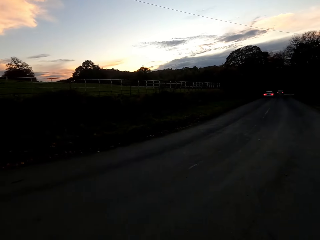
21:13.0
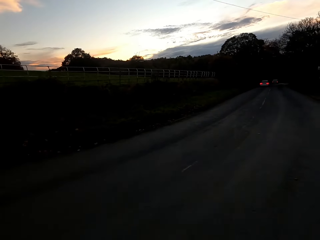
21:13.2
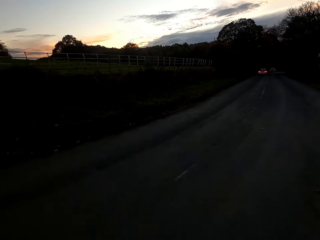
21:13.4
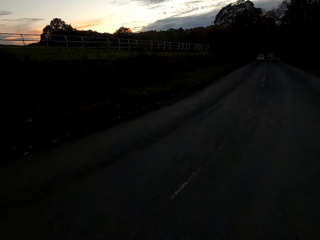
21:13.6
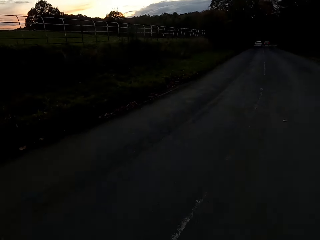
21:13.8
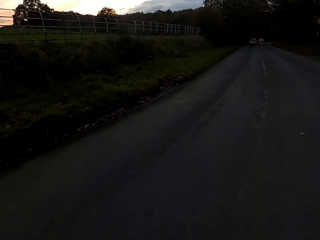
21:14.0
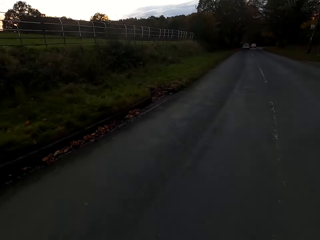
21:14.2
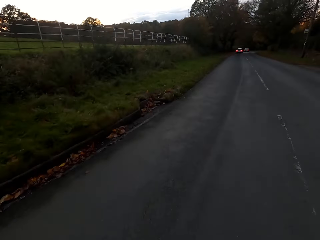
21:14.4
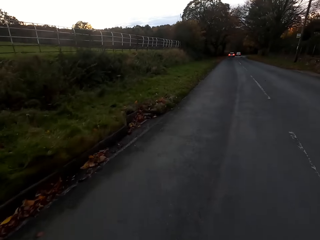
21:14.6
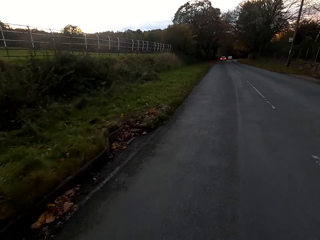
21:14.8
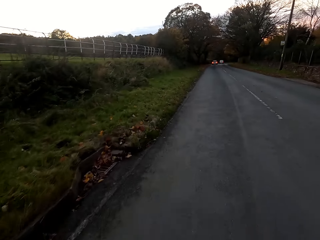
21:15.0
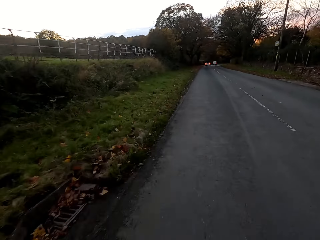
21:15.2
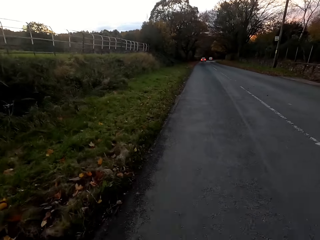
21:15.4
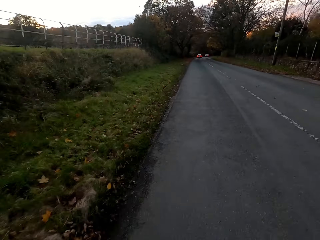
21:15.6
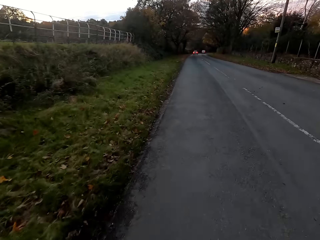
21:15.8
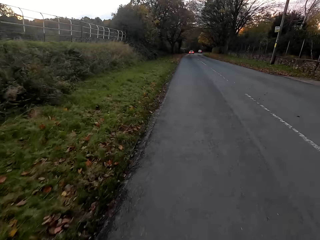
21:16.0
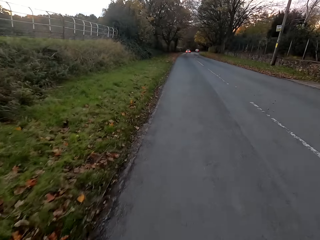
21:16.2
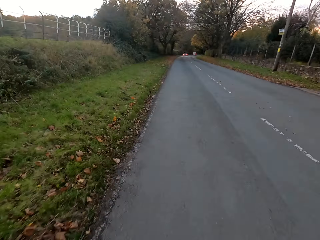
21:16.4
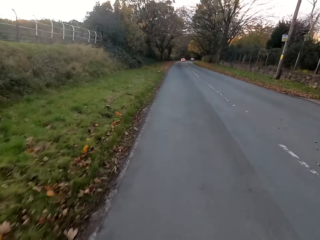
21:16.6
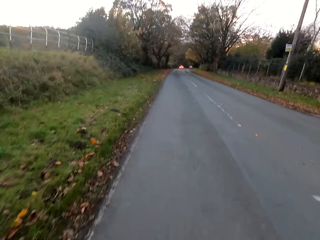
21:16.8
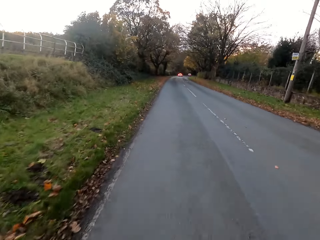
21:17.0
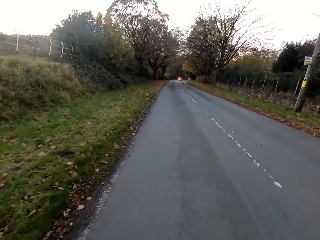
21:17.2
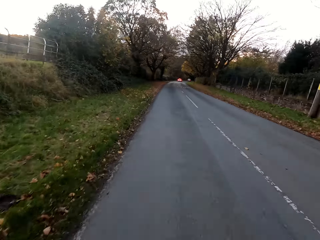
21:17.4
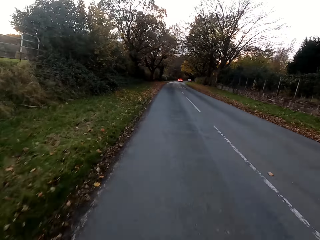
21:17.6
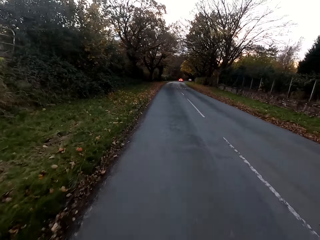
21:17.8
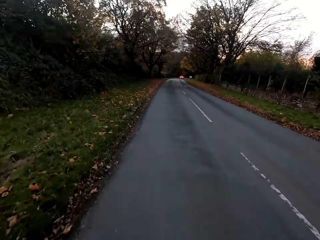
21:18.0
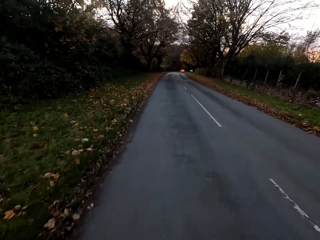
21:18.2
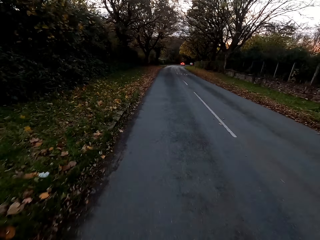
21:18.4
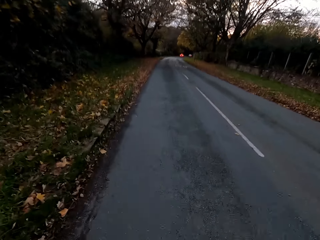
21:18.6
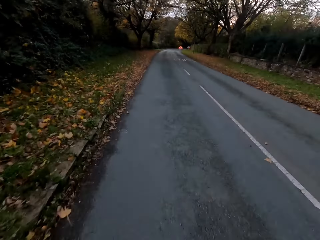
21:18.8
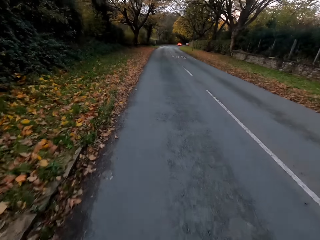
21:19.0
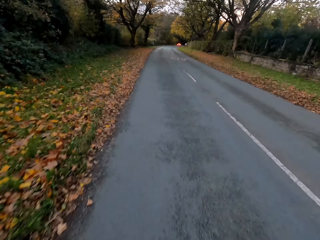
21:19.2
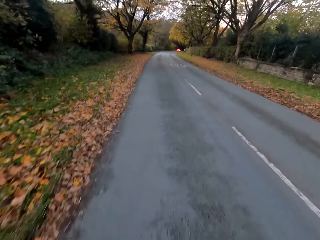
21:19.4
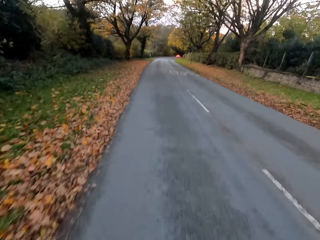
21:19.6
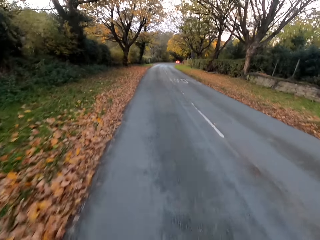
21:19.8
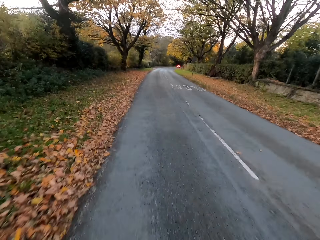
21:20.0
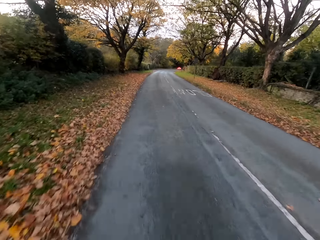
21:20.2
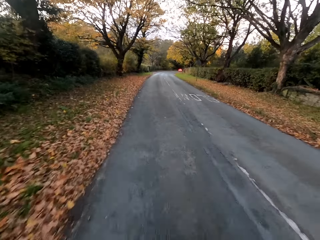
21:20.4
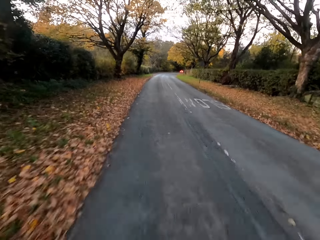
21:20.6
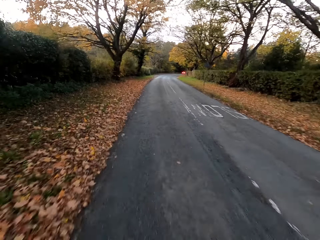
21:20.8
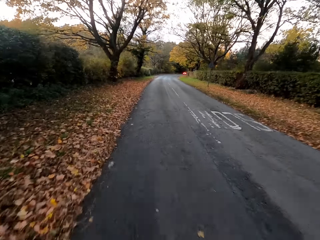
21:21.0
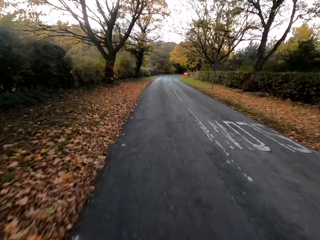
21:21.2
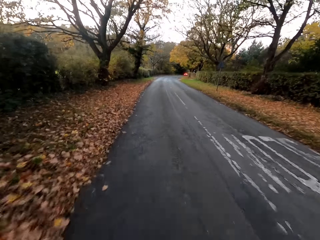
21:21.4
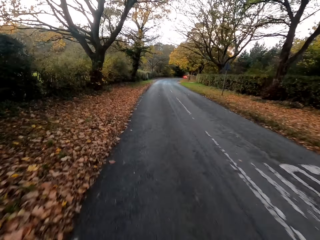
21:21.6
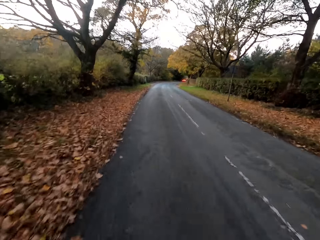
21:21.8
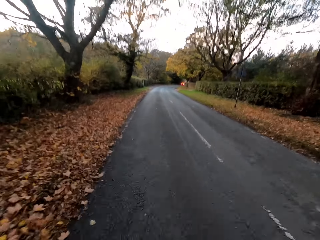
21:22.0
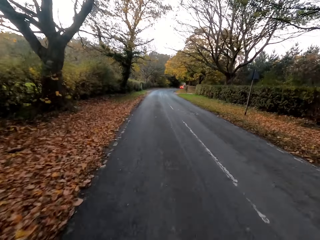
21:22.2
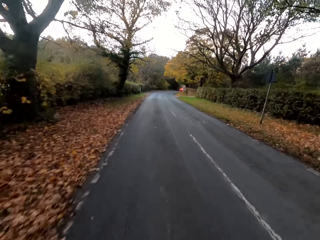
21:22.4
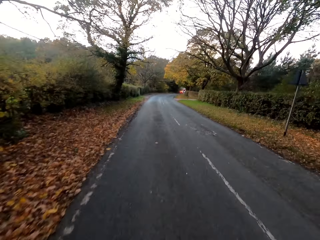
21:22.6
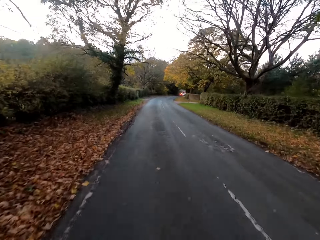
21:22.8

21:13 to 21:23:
The camera wearer rides the bicycle on the road.

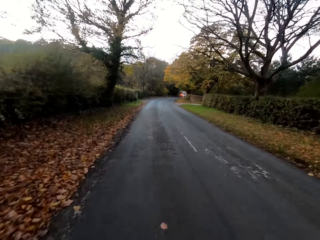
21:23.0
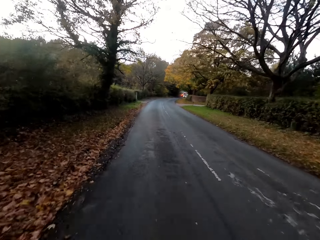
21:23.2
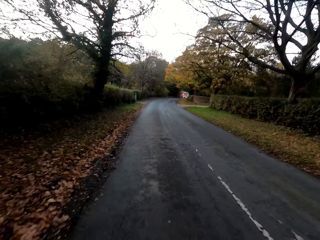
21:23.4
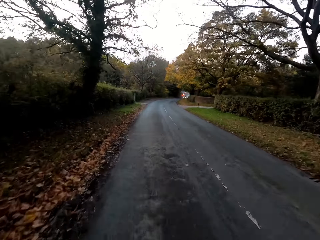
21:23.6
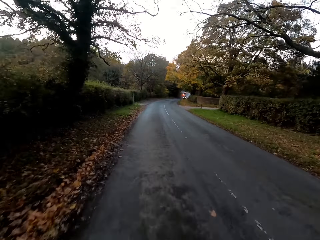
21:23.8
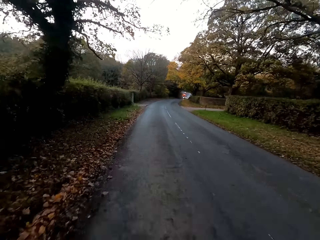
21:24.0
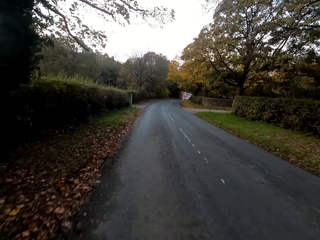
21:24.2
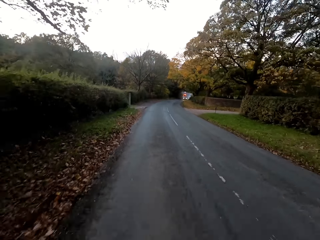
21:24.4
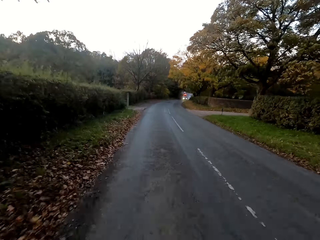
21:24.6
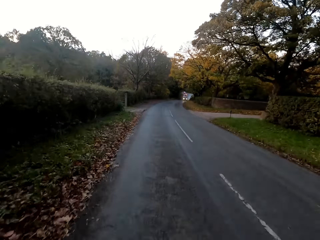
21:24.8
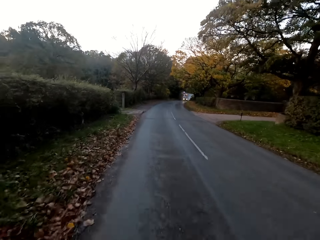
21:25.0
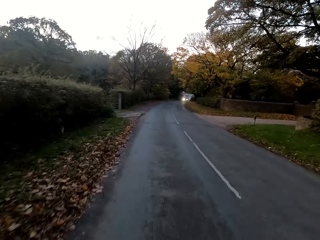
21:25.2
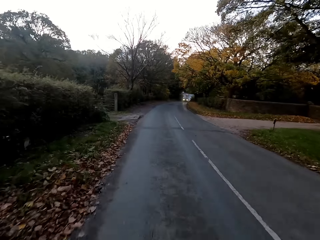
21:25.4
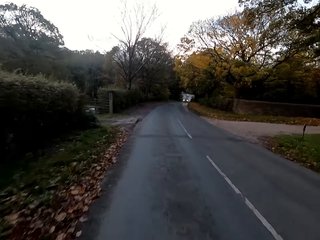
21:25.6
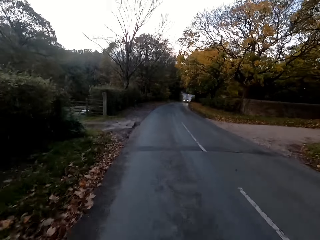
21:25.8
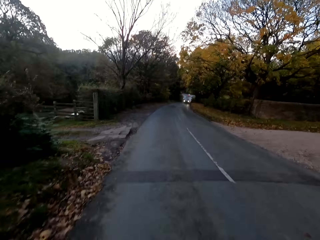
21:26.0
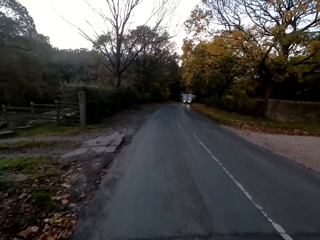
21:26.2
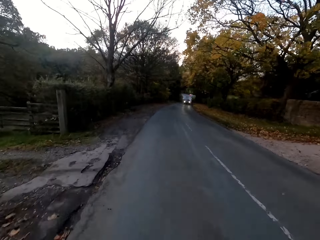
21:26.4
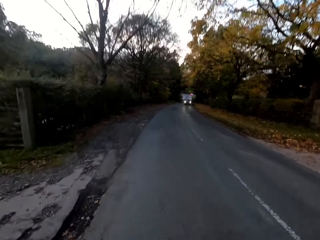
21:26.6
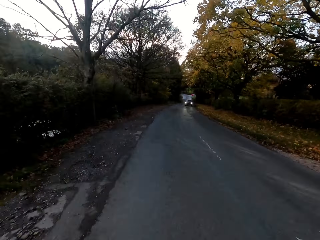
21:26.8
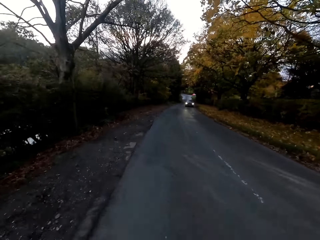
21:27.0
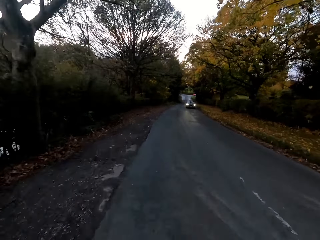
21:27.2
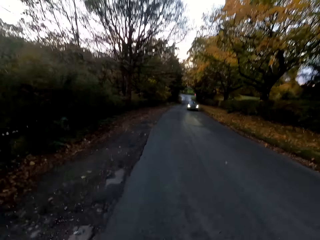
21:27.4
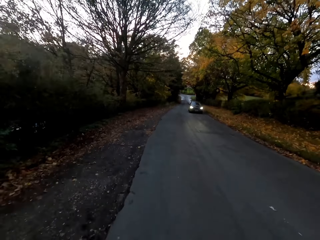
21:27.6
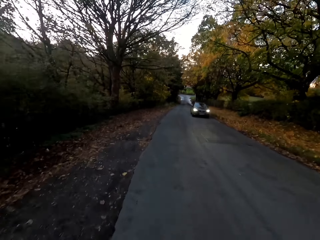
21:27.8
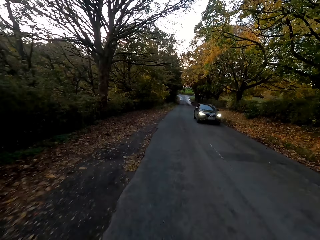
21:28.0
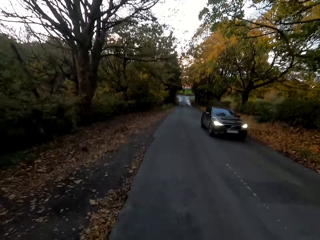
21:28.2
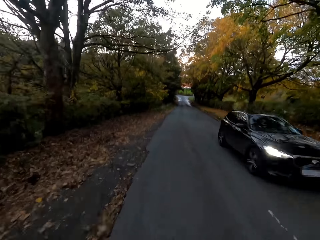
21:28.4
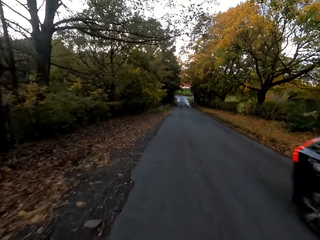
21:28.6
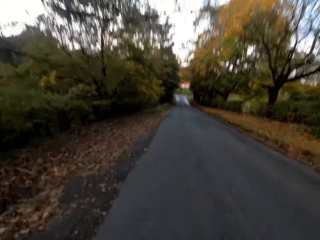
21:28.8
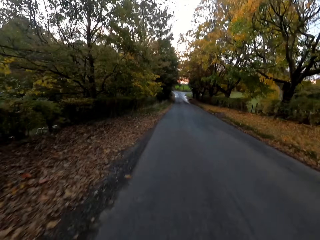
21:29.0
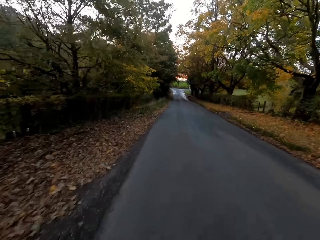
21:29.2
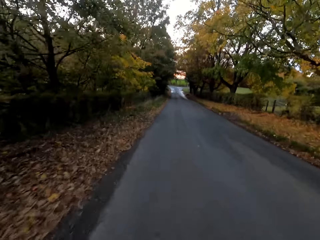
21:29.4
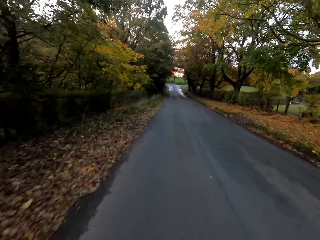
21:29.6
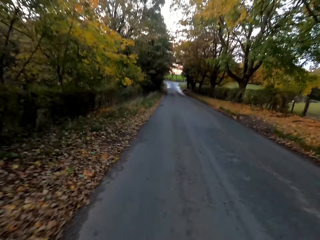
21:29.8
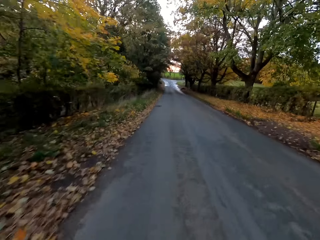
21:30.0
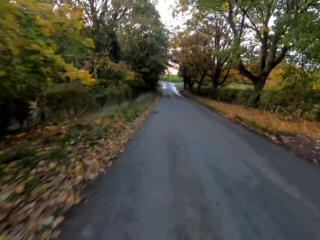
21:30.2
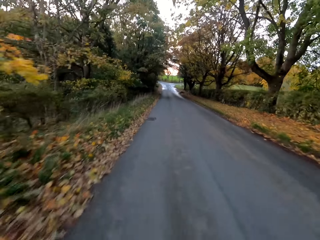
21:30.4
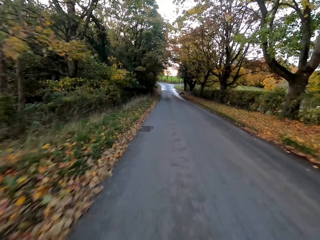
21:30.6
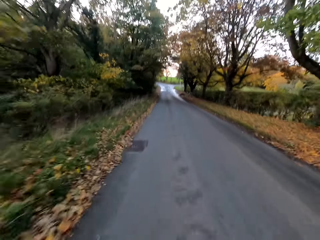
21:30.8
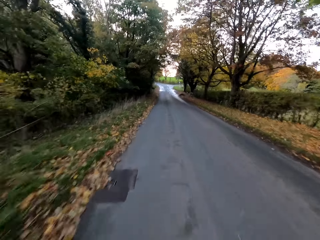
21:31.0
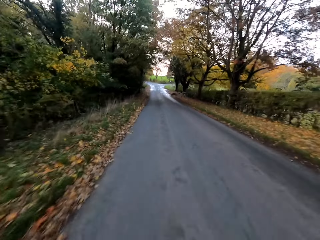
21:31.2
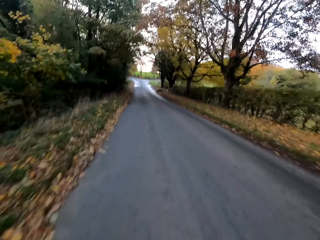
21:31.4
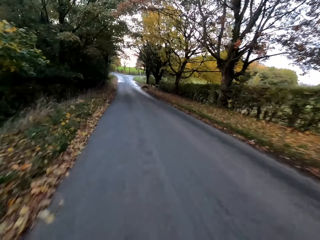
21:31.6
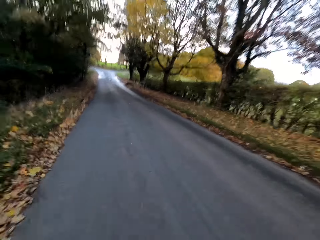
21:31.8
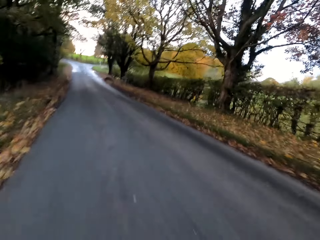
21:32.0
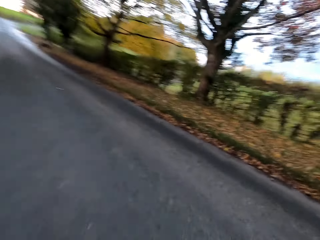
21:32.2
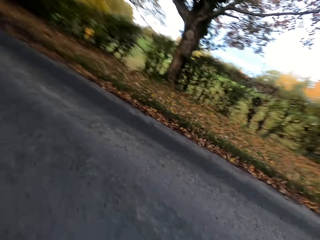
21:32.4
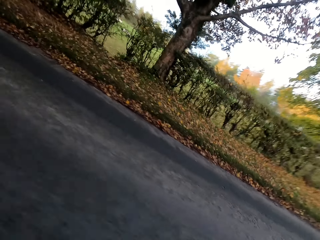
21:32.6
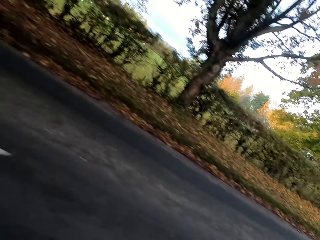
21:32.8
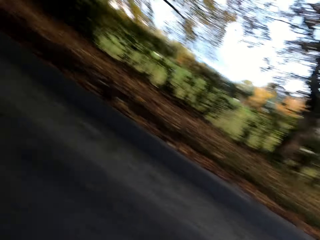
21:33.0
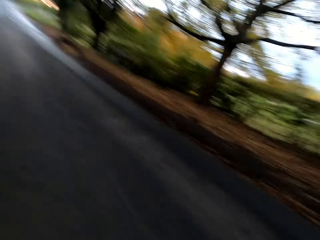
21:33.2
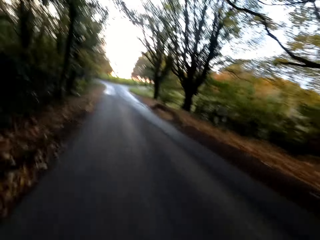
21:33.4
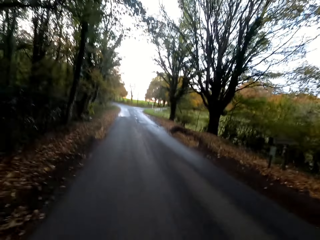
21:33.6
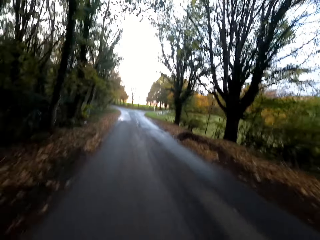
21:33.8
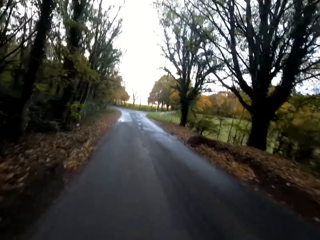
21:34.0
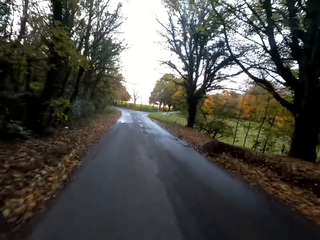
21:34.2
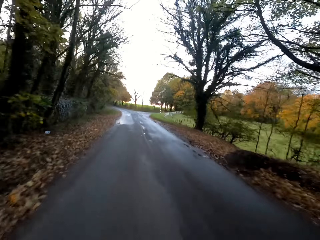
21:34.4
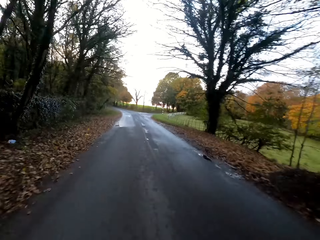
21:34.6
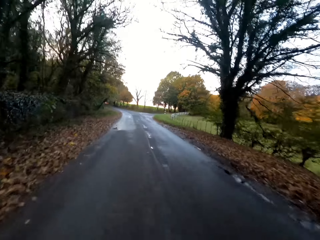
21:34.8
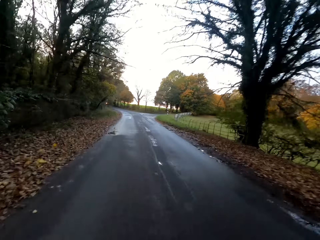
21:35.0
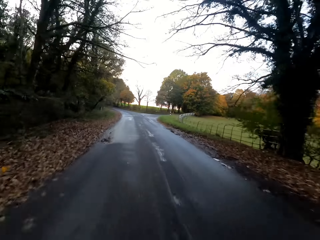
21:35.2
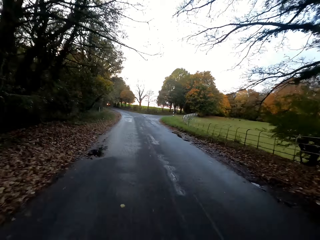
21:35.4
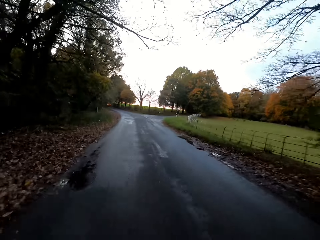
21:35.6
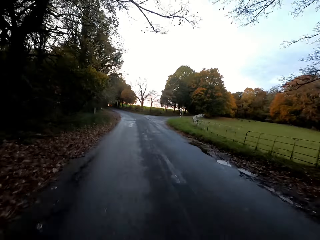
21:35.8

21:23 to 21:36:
The camera wearer turns the bicycle to the right at a road curve. They ride the bicycle past a car on the road.
